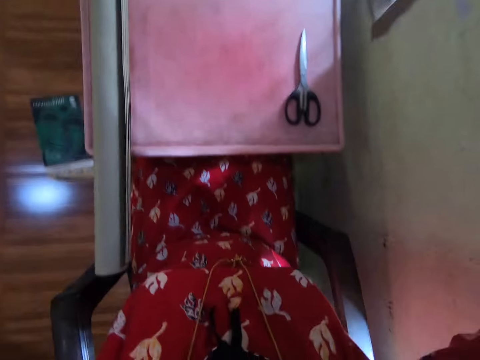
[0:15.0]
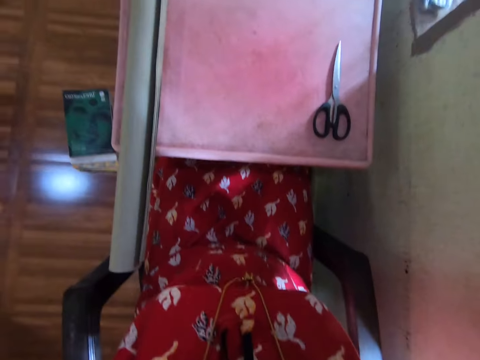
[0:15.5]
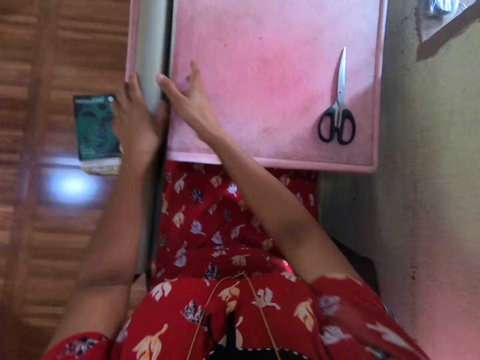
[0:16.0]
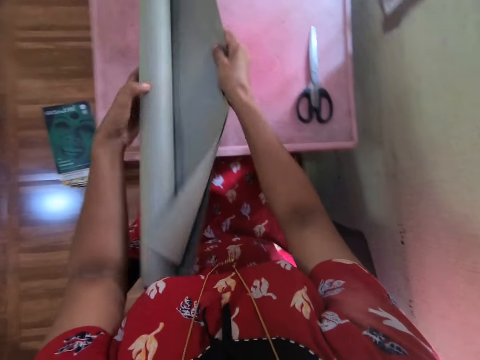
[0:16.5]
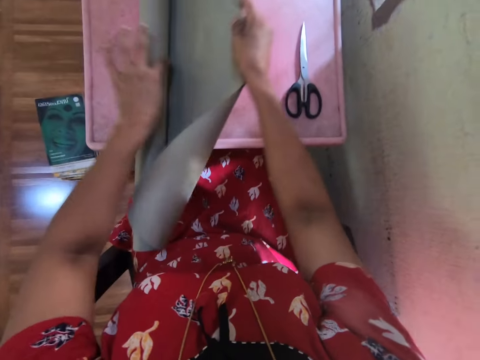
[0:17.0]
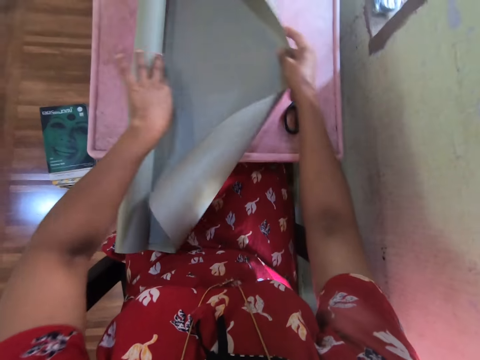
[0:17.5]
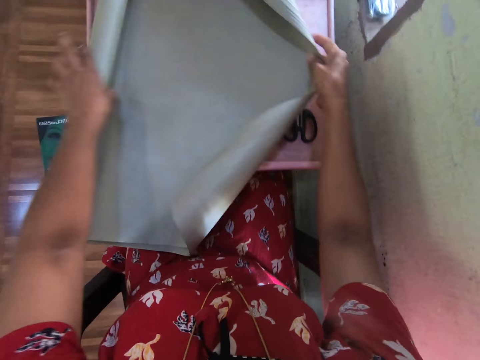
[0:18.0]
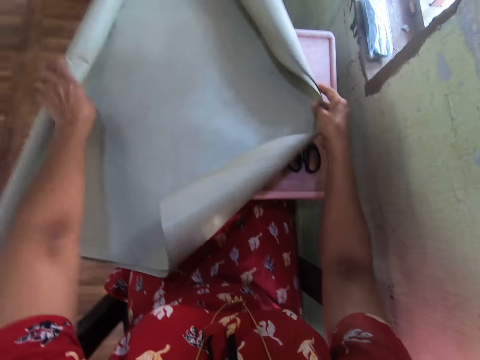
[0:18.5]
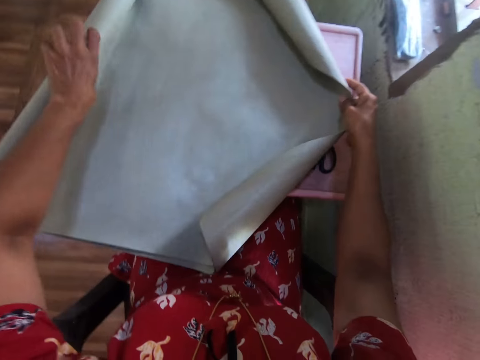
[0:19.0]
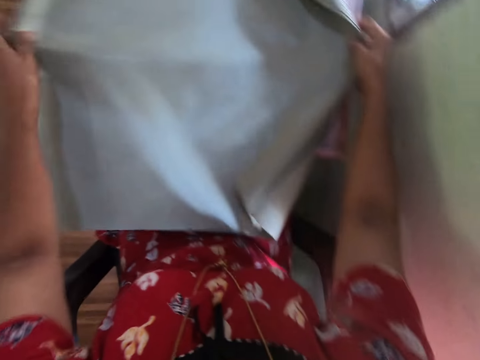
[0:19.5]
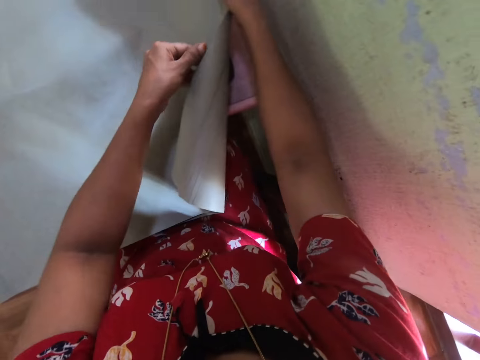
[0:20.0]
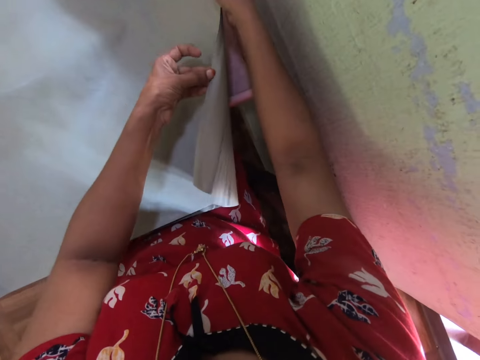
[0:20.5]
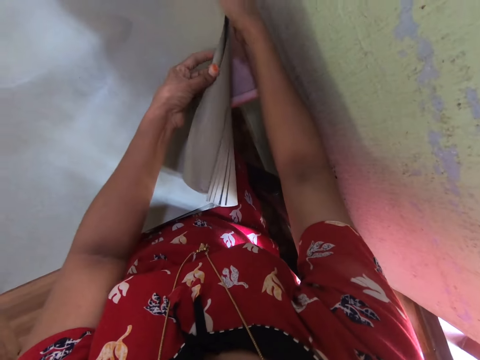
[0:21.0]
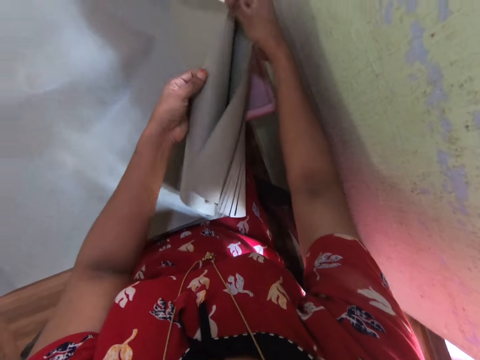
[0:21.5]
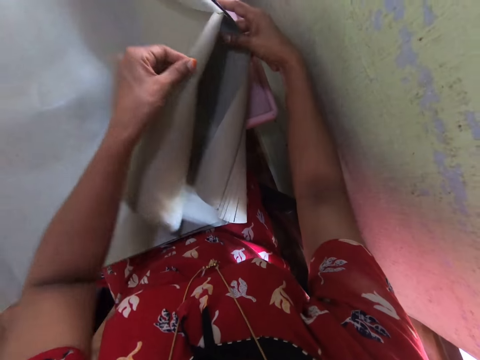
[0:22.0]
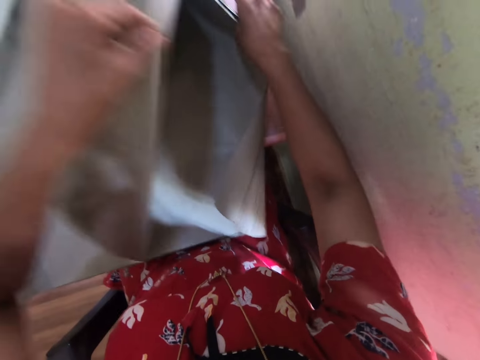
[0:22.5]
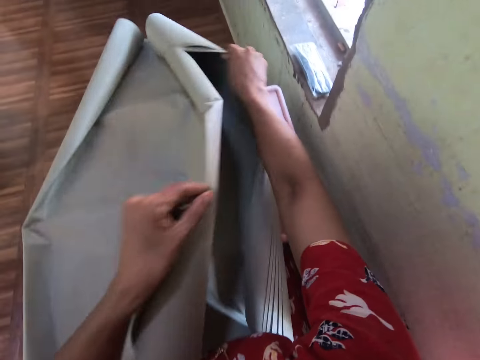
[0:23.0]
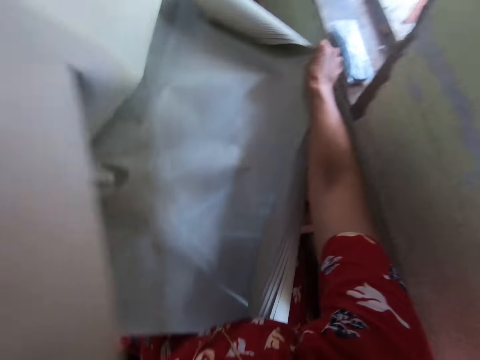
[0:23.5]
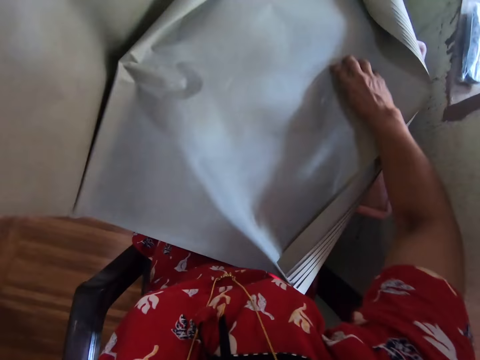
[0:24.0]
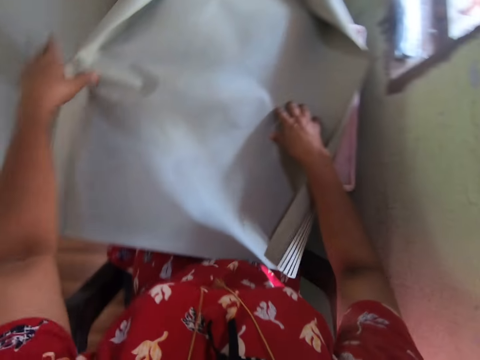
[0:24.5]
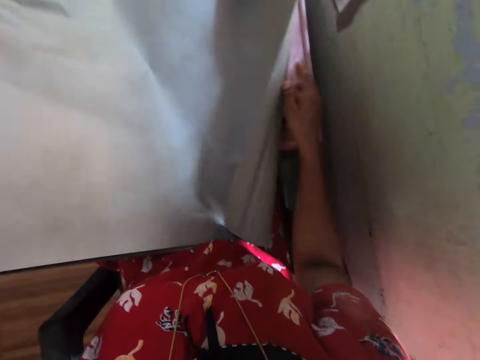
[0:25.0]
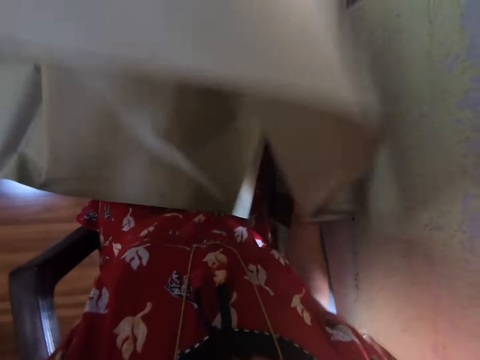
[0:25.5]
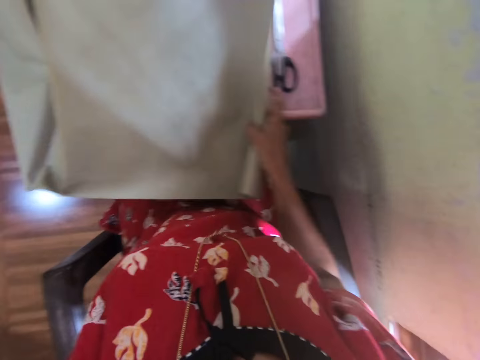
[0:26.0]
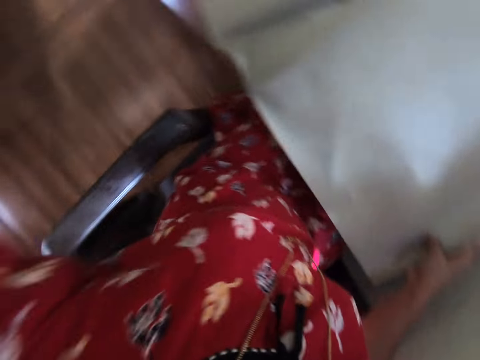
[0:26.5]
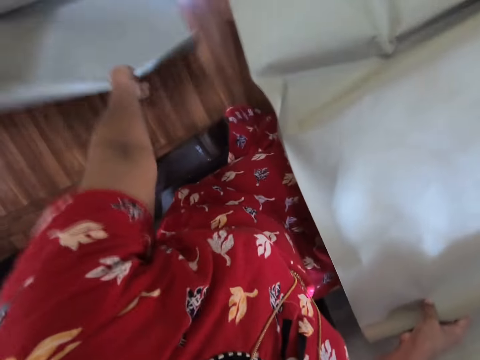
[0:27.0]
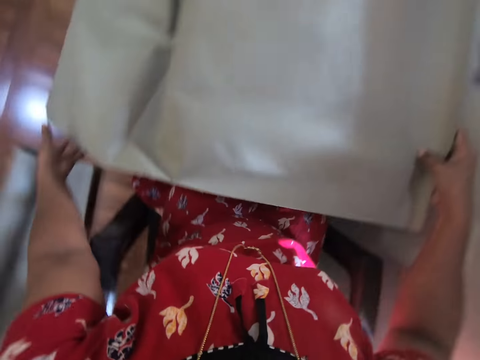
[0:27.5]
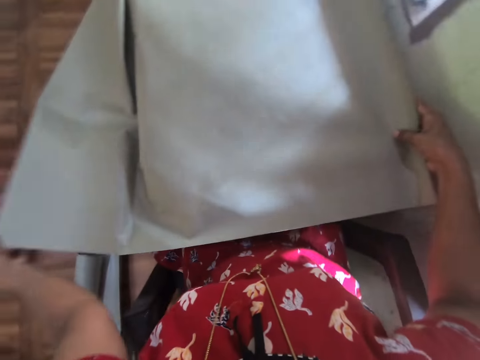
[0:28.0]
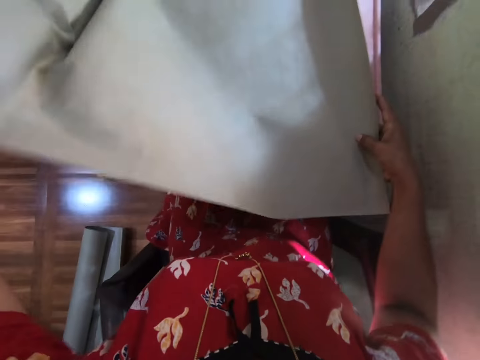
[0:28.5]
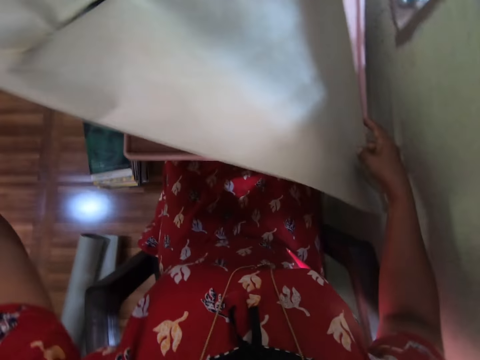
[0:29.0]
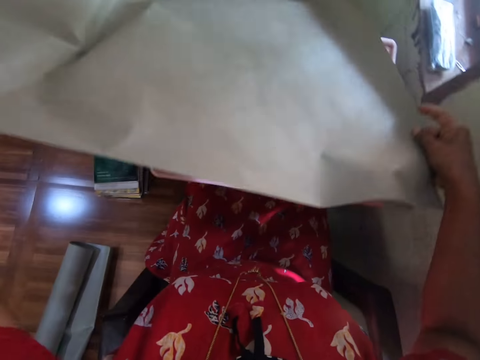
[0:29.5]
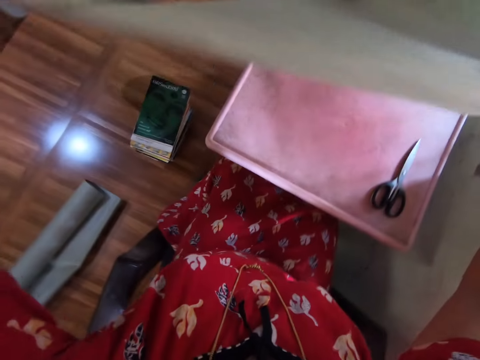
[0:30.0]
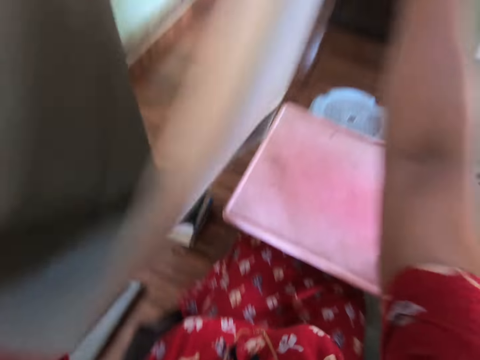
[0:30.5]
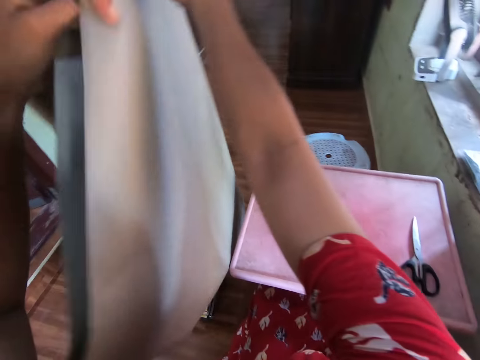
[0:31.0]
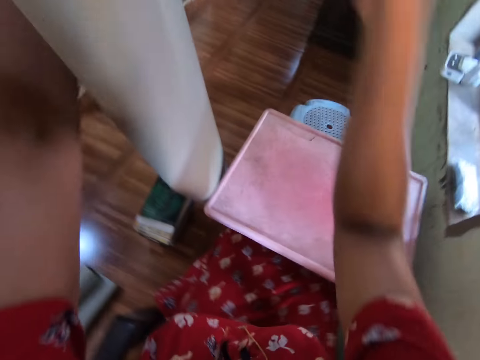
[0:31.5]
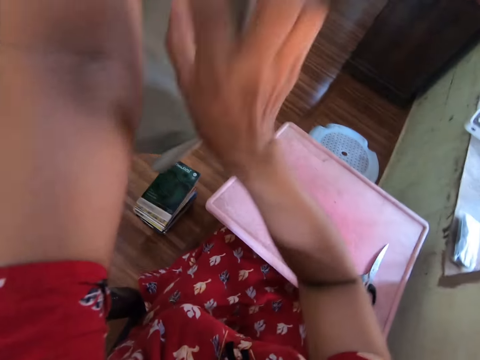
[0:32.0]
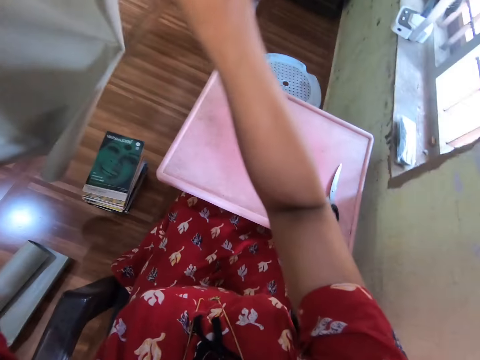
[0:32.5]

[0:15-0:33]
The camera wearer takes a roll of cardboards from a table with both hands. She opens up the cardboard in both hands. She takes a cardboard from the roll of cardboards with her left hand. She takes a cardboard from the roll of cardboards with her left hand again. She drops the cardboard on the ground with her left hand. She folds the cardboard with both hands.

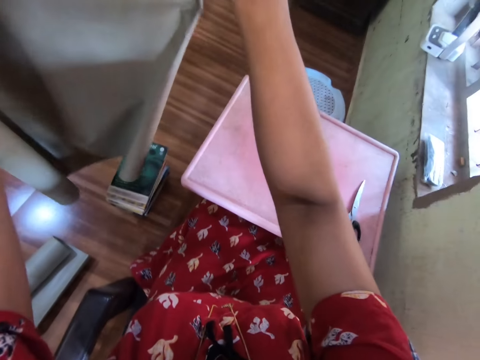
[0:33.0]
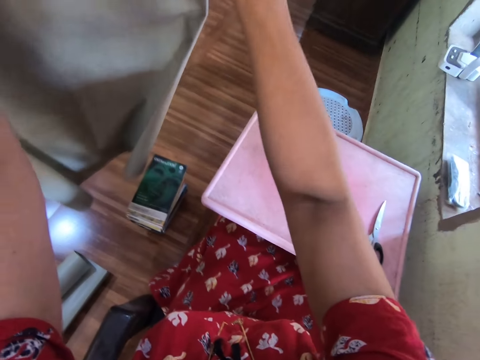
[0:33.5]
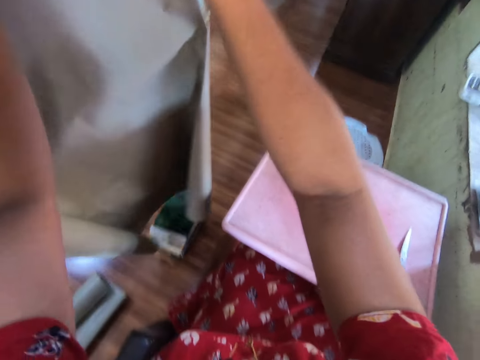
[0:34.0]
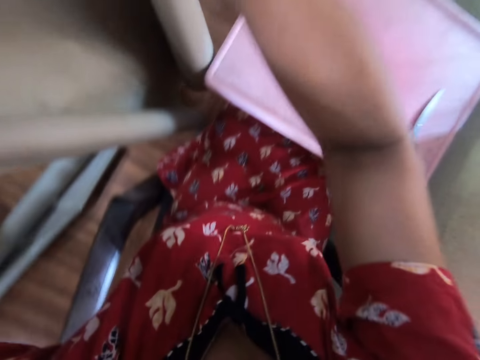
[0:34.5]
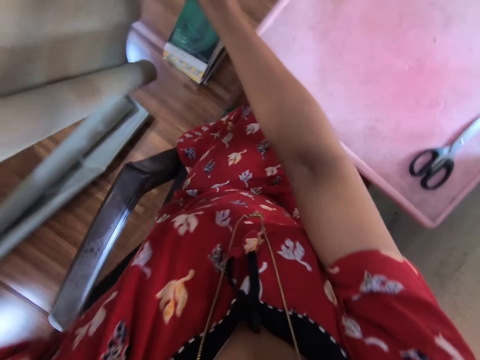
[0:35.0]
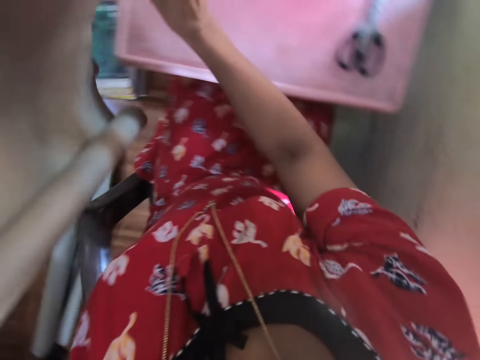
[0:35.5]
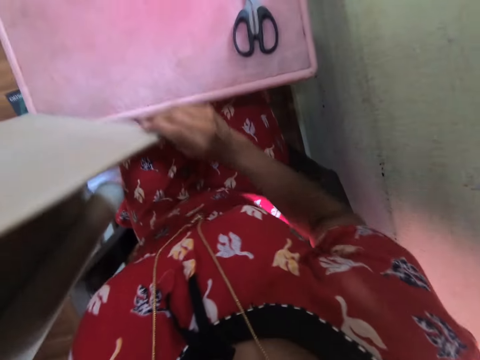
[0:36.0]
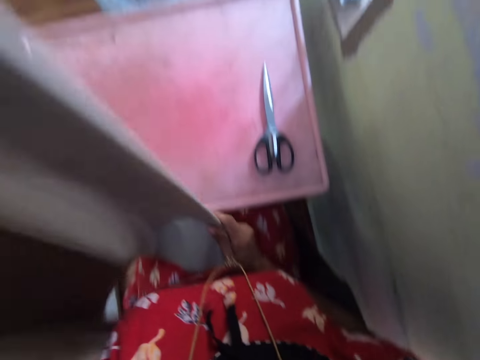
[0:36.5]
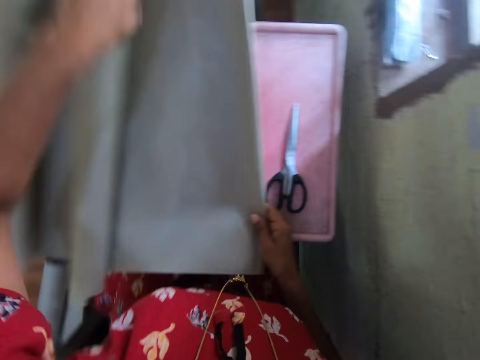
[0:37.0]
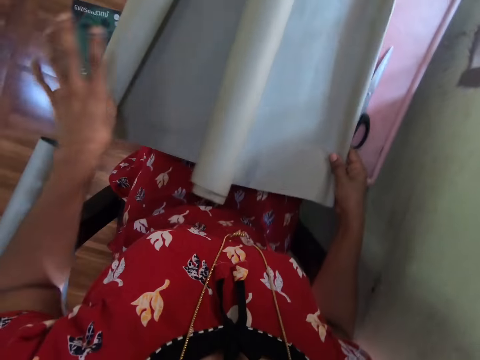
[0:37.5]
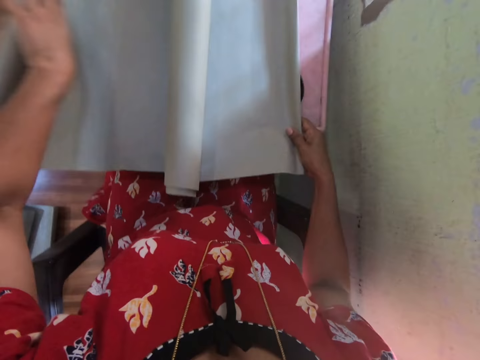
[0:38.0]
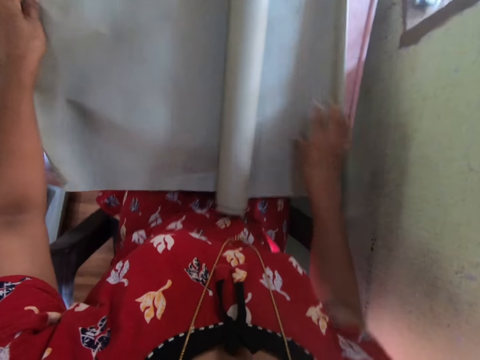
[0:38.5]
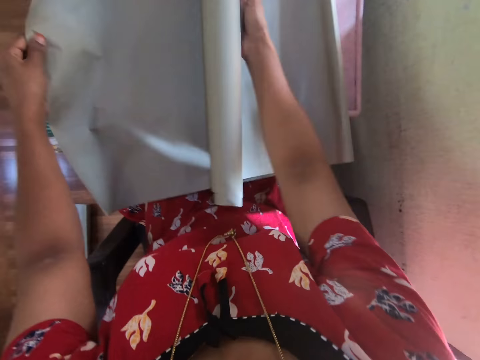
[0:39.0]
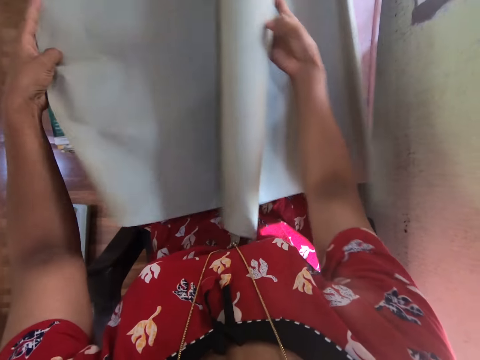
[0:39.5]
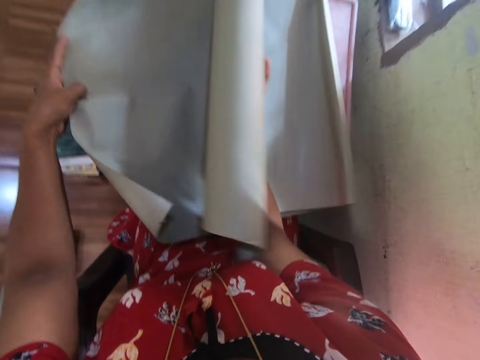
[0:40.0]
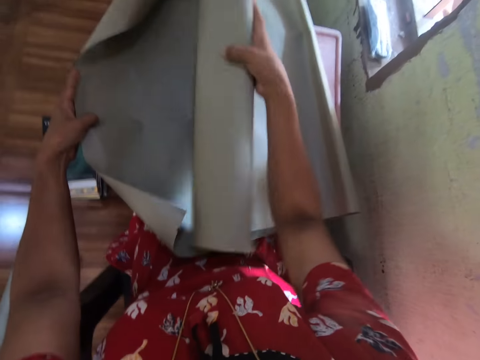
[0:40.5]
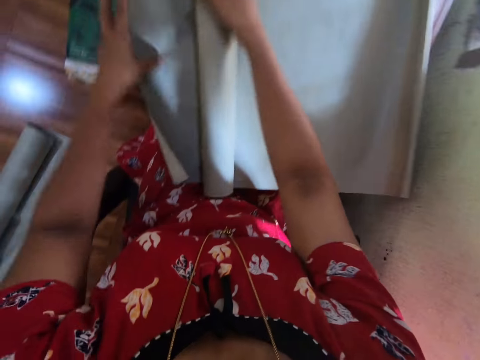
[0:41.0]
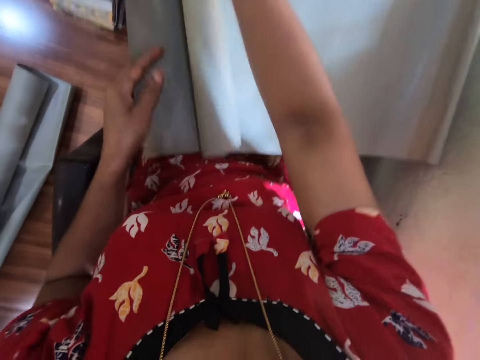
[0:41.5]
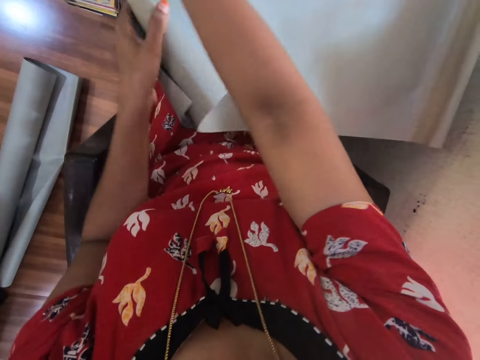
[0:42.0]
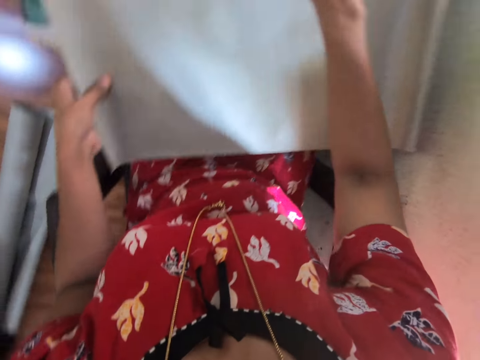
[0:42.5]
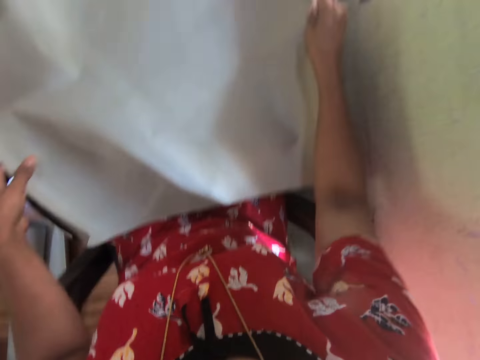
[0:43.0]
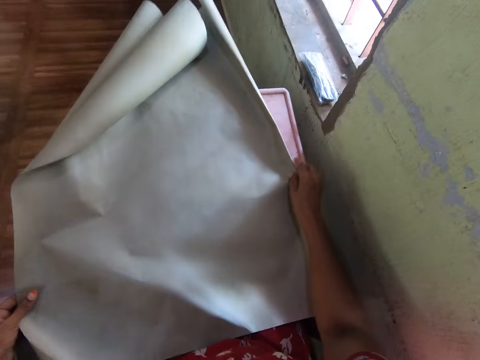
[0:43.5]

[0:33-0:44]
The camera wearer places the cardboard in both hands on the table. She arranges the cardboard on the table with both hands.
